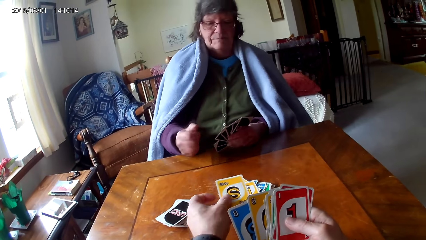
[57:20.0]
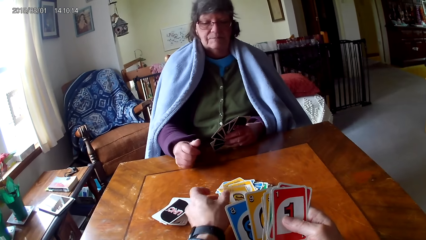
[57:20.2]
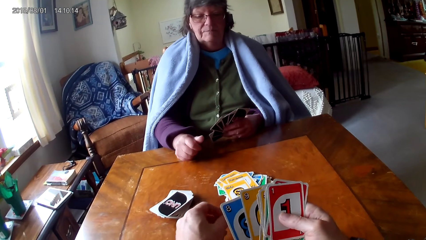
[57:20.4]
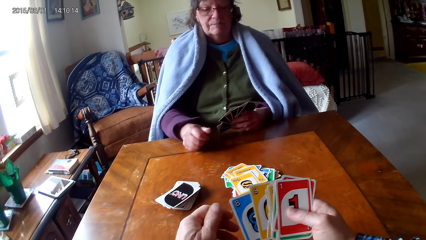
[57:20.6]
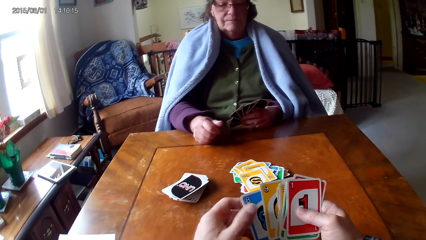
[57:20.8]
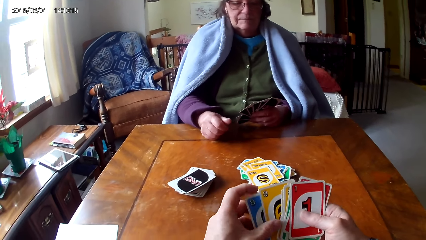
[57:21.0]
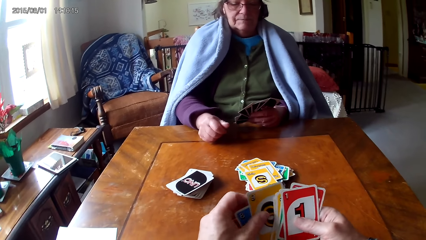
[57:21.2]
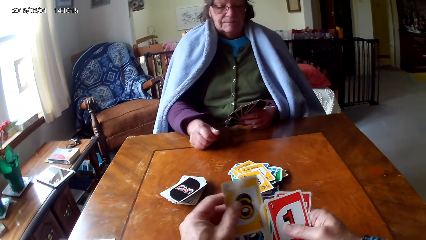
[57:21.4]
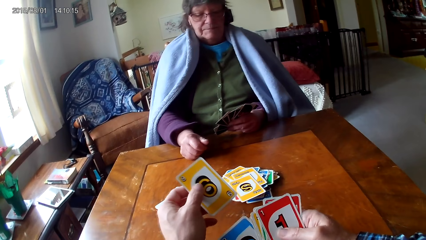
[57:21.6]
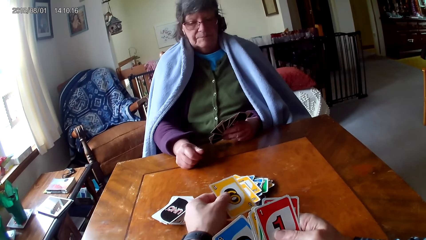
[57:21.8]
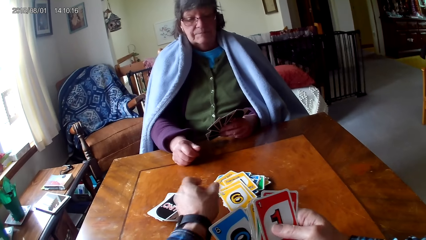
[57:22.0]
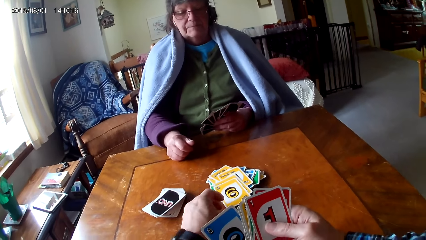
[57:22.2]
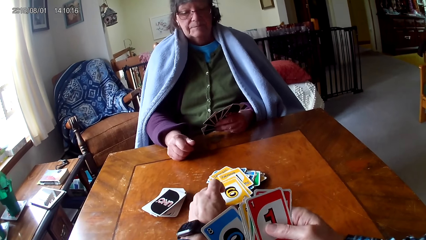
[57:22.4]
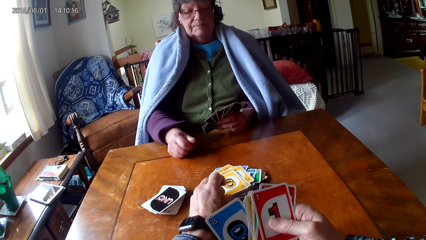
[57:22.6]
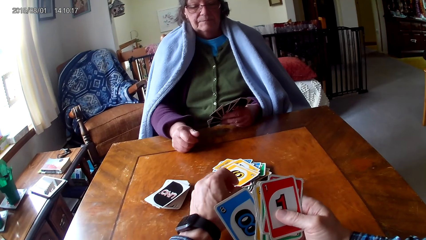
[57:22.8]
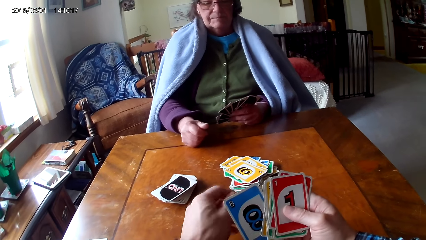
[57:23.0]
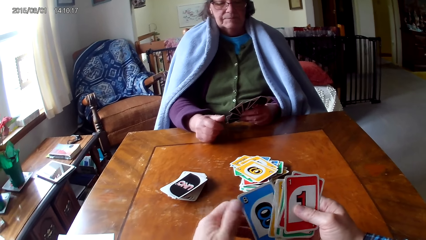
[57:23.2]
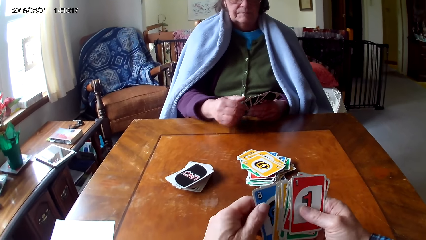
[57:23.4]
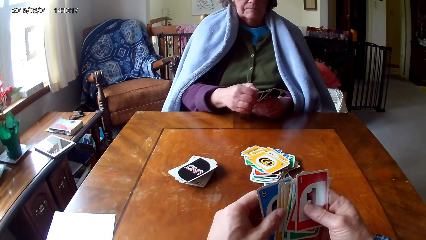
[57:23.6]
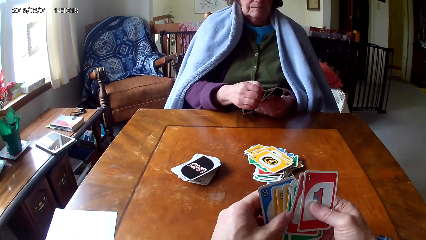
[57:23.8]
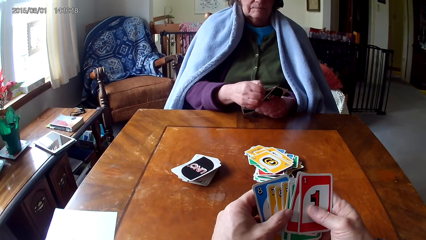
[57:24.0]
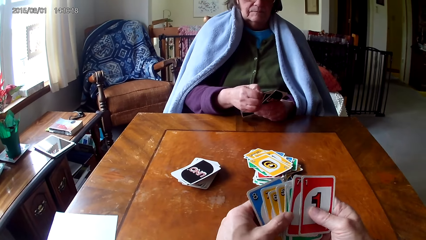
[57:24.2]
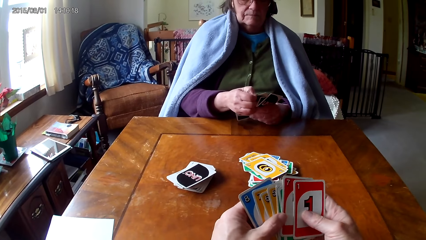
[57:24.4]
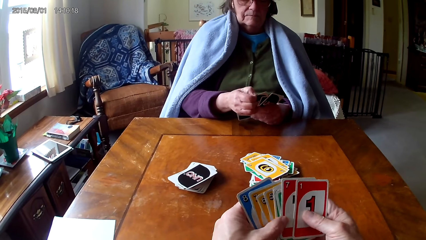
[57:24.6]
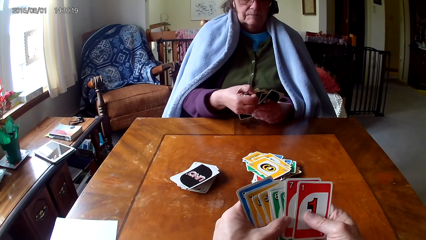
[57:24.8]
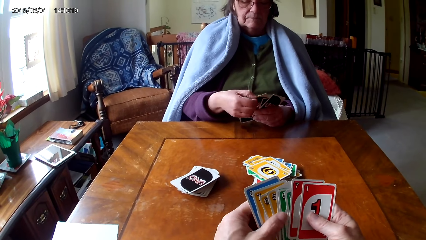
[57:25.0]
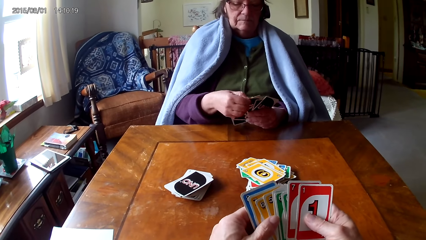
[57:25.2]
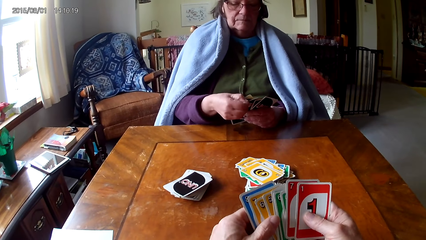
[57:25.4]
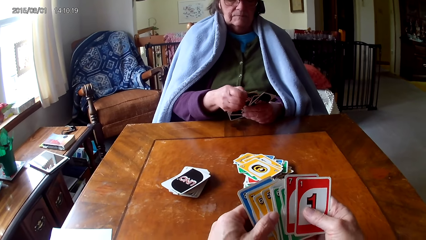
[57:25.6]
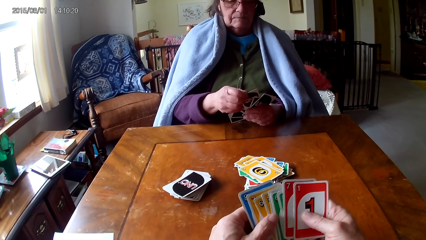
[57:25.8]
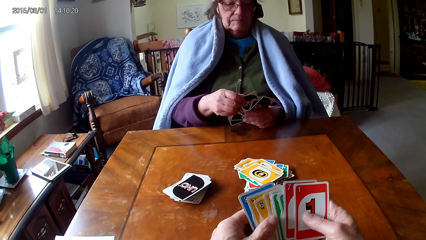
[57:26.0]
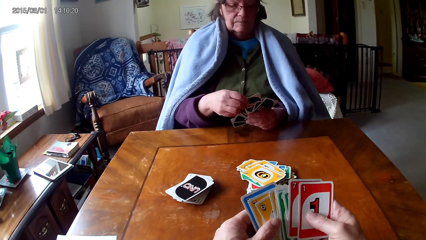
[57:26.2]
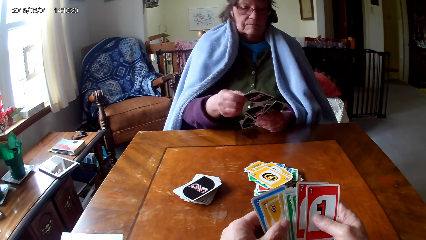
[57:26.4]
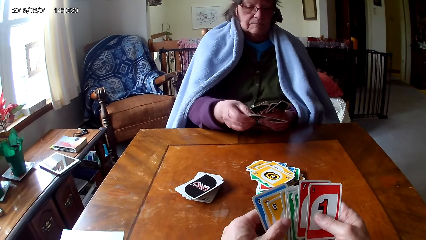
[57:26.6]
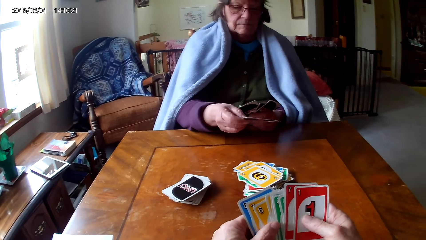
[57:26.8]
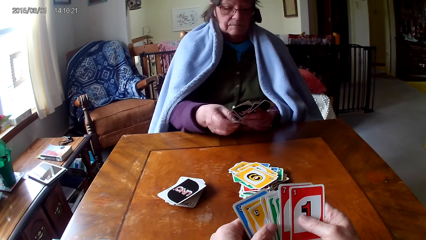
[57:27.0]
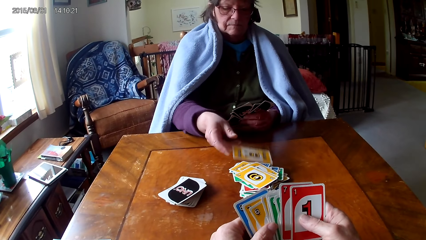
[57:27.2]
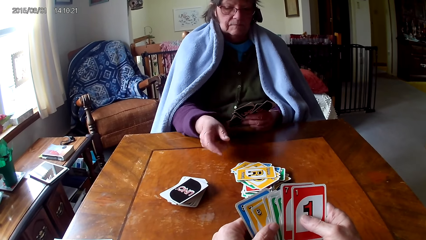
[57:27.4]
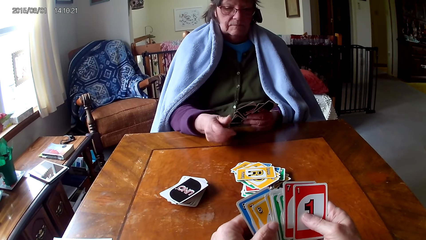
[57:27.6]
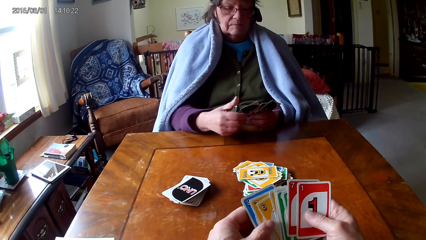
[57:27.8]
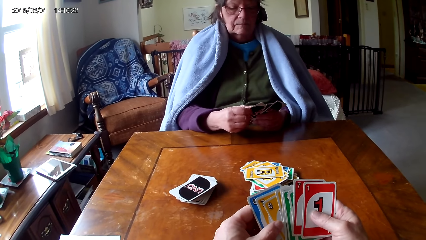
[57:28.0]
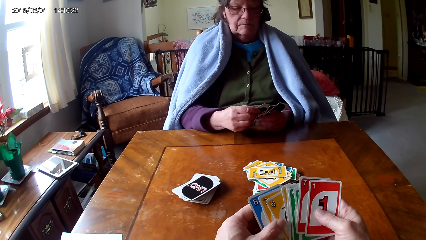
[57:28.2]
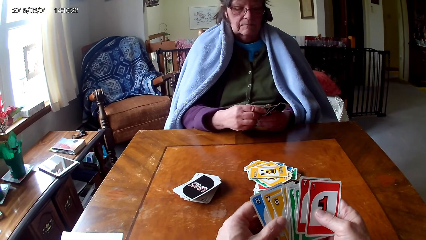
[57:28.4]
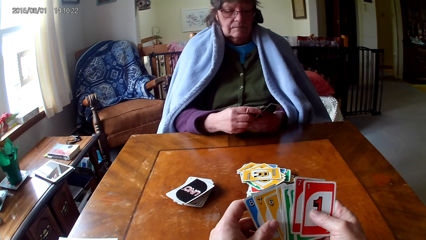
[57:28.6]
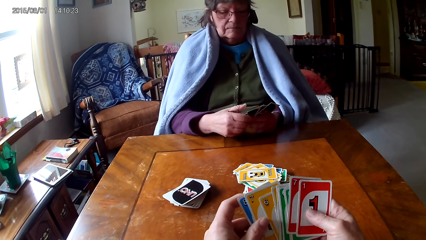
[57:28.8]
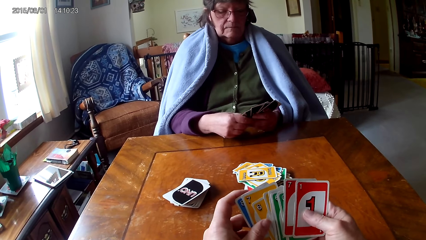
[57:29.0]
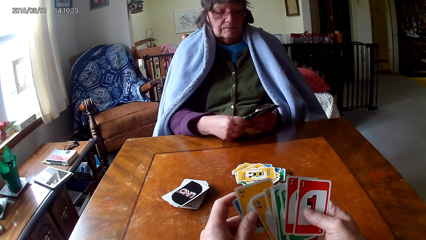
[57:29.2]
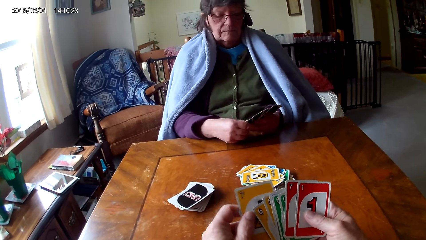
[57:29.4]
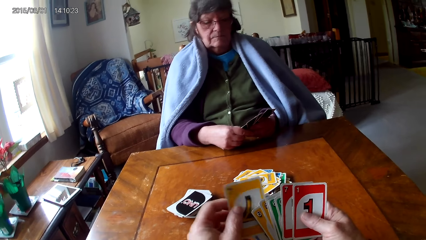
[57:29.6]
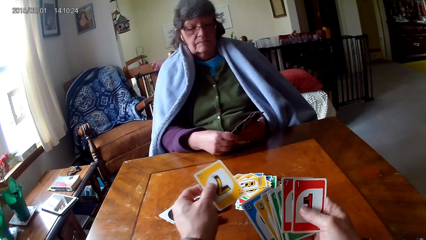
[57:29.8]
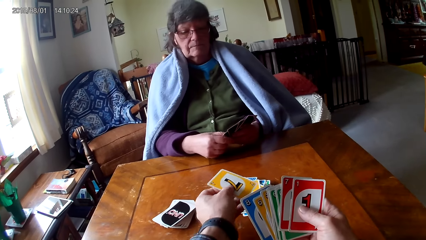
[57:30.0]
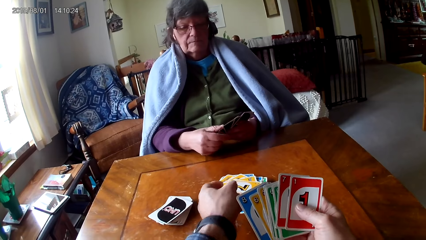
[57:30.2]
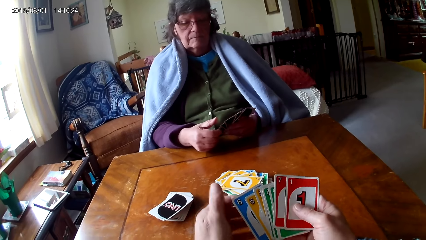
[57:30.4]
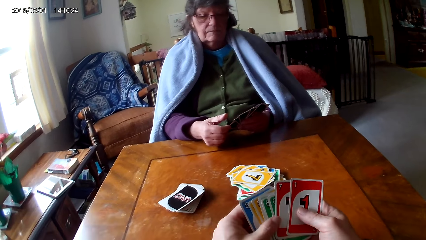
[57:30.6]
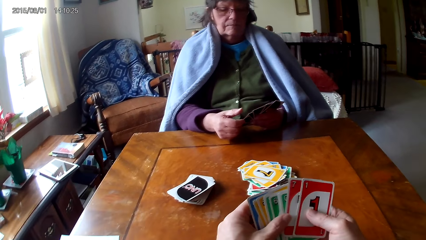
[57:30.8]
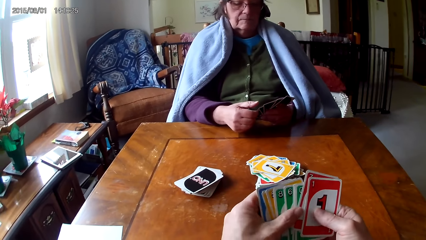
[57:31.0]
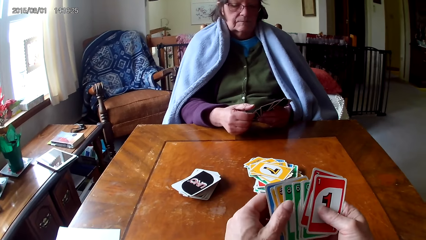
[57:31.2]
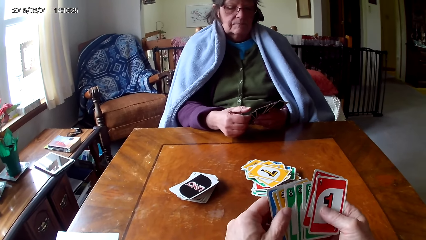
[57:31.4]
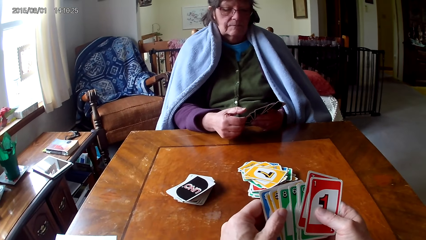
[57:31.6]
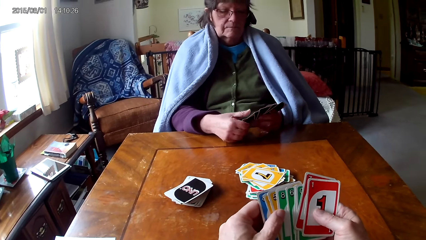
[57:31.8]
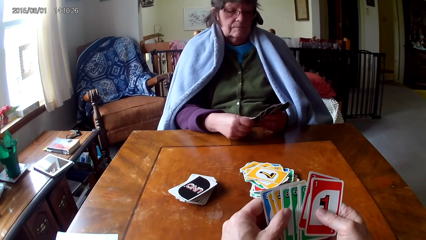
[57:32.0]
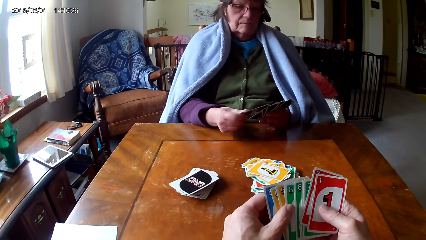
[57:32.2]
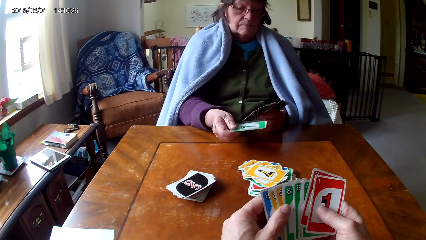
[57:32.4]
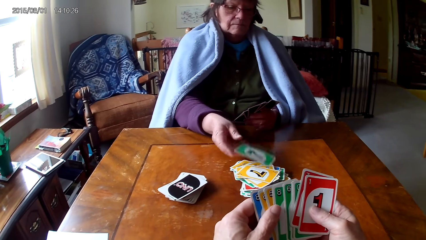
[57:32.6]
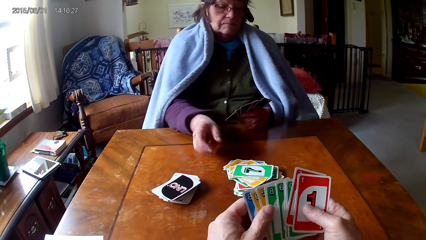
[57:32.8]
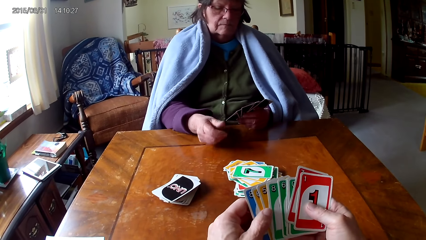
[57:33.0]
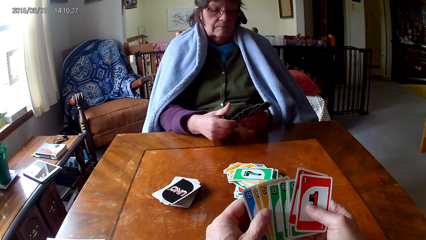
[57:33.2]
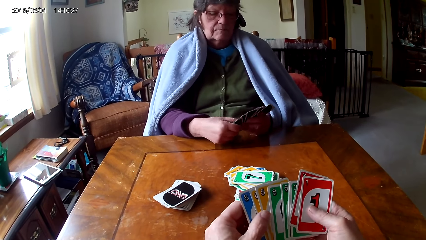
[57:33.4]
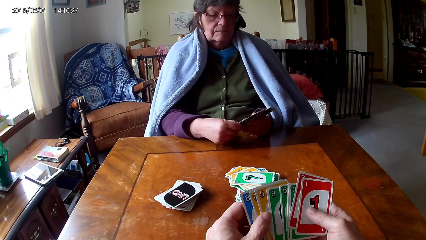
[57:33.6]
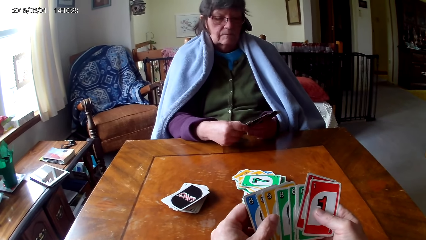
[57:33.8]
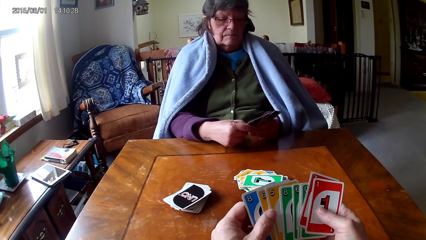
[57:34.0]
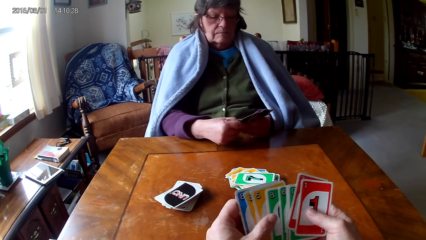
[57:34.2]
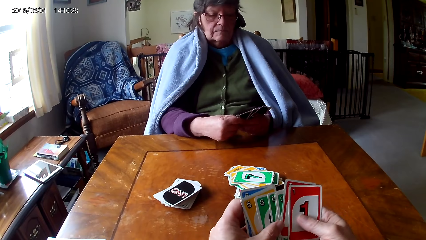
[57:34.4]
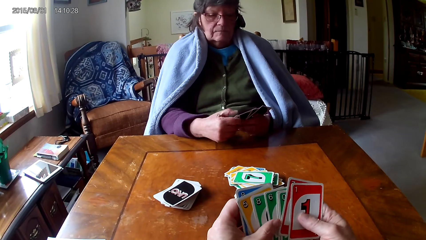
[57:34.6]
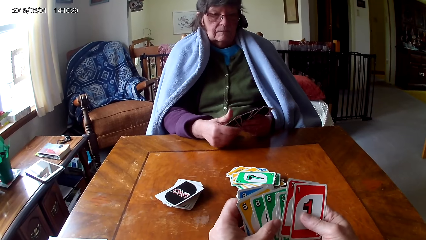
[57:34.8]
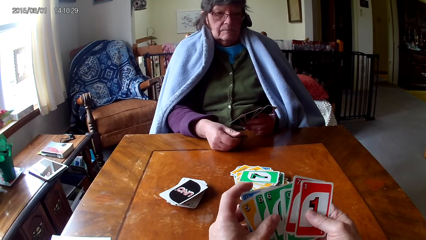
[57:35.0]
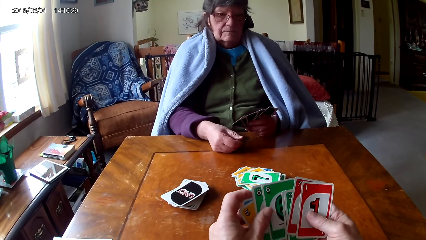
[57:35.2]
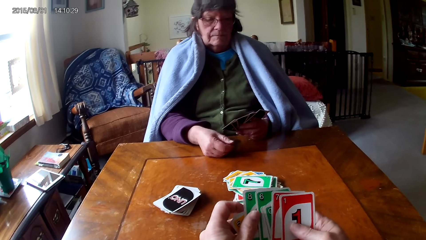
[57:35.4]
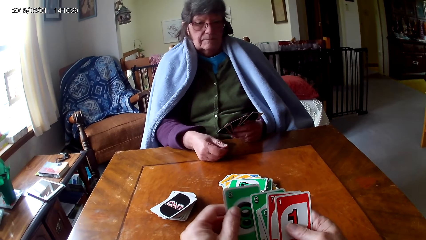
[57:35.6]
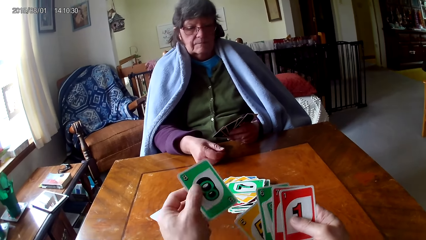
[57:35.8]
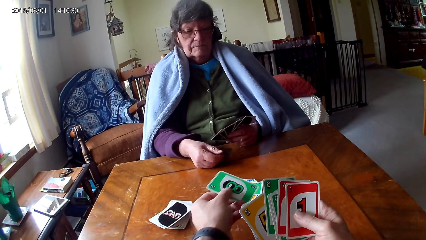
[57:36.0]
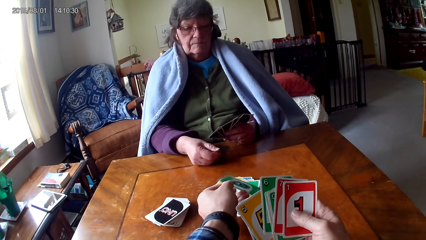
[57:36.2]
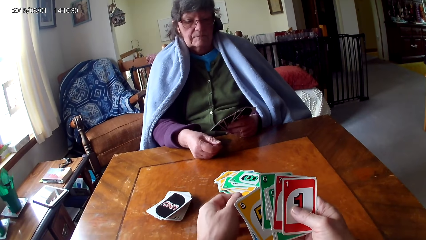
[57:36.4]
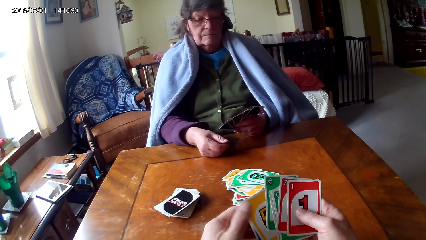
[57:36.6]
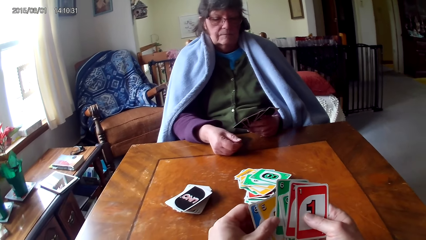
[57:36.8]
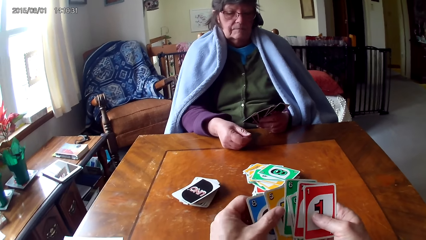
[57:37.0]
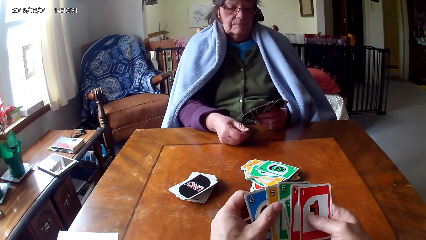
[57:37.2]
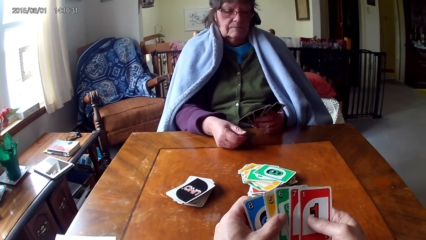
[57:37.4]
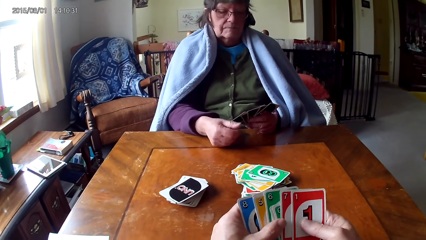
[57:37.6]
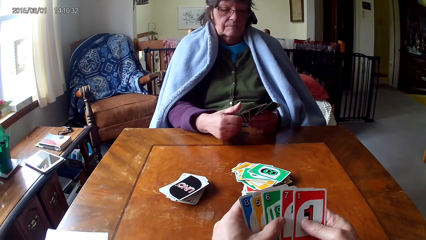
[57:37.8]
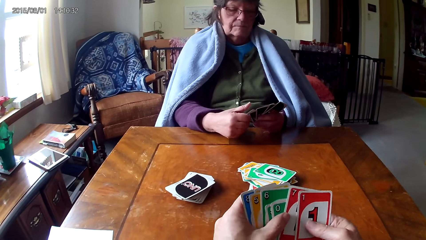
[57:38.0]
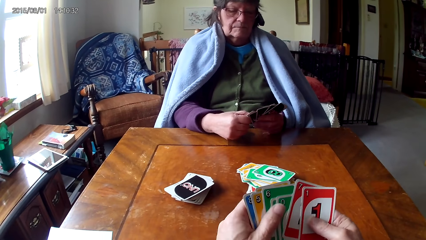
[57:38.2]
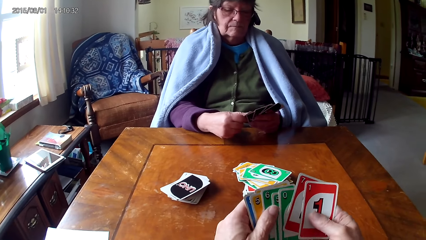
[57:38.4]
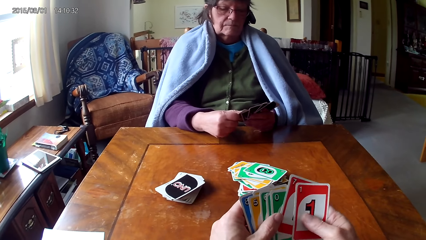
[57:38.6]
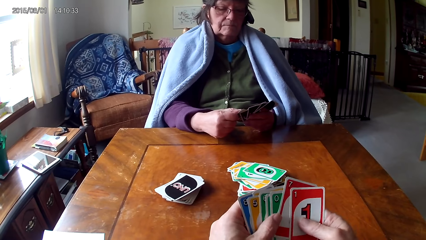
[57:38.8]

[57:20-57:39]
The camera wearer puts a card on the table. They look at a person put a card on the table. They put a card on the table. They look at the person put a card on the table. They put the card on the table.
